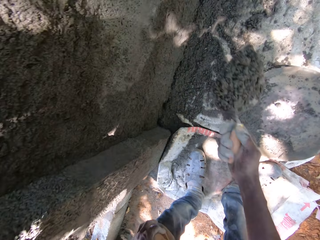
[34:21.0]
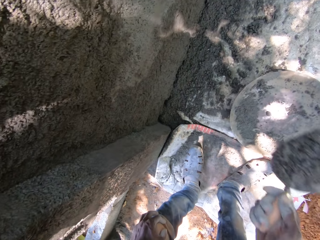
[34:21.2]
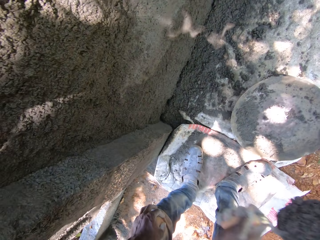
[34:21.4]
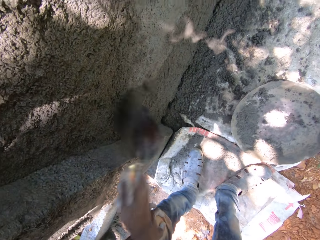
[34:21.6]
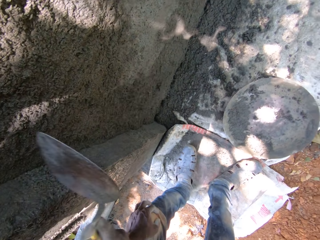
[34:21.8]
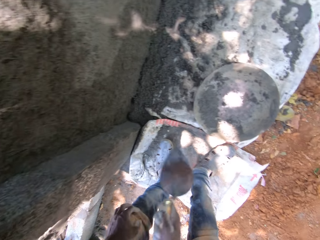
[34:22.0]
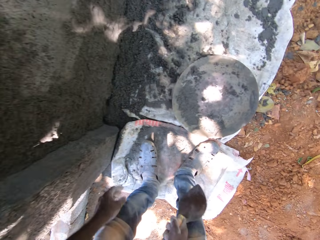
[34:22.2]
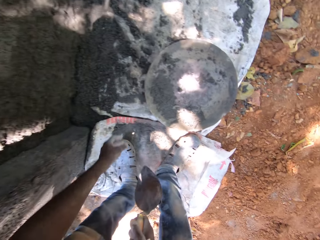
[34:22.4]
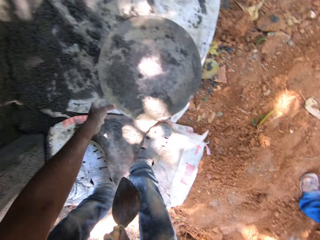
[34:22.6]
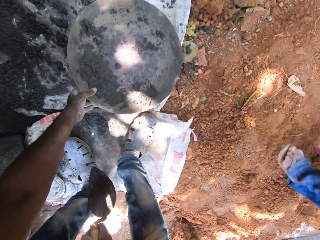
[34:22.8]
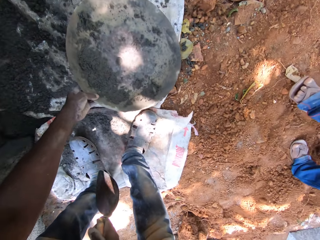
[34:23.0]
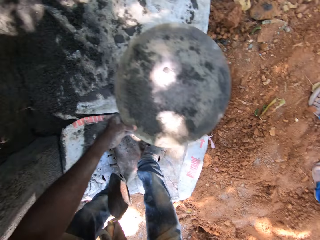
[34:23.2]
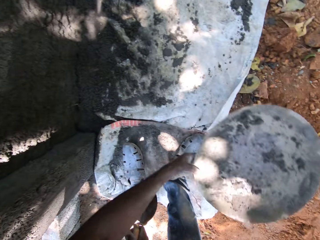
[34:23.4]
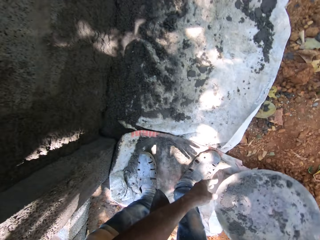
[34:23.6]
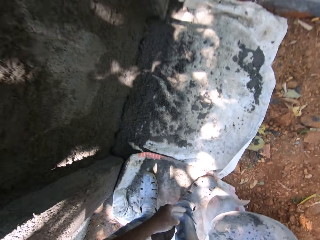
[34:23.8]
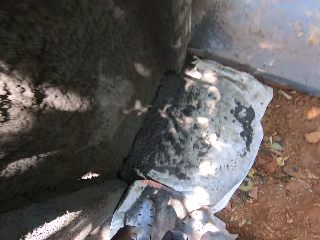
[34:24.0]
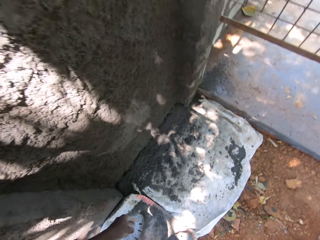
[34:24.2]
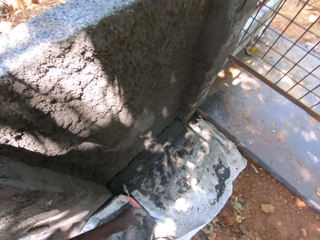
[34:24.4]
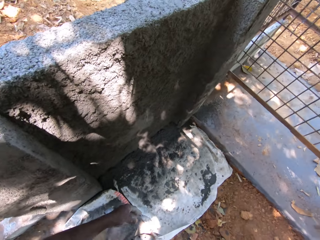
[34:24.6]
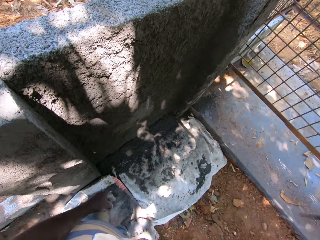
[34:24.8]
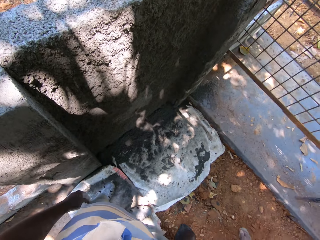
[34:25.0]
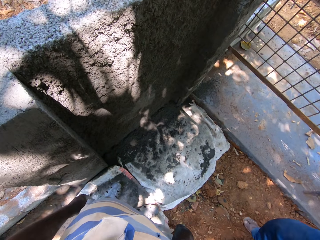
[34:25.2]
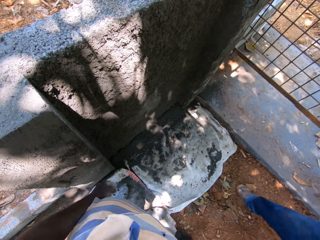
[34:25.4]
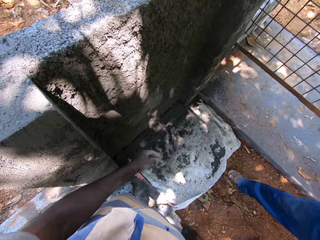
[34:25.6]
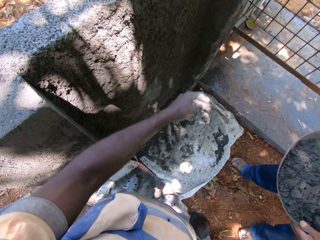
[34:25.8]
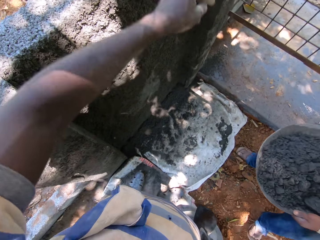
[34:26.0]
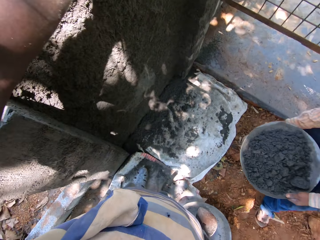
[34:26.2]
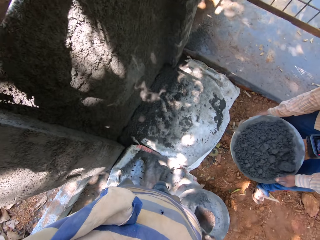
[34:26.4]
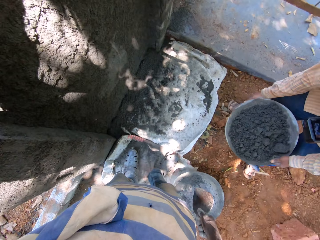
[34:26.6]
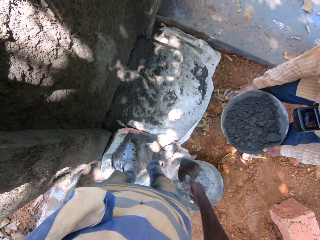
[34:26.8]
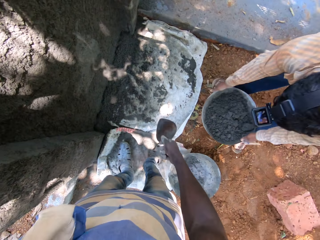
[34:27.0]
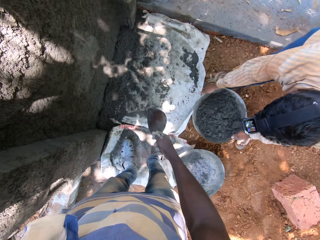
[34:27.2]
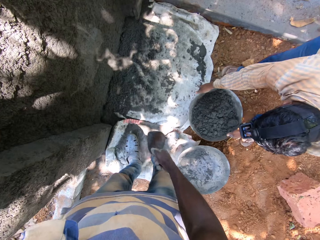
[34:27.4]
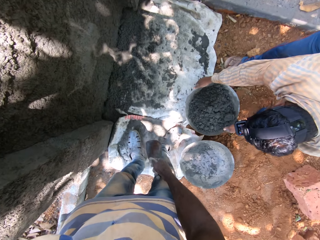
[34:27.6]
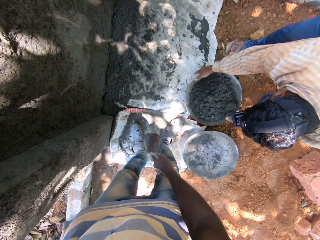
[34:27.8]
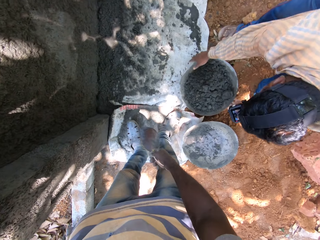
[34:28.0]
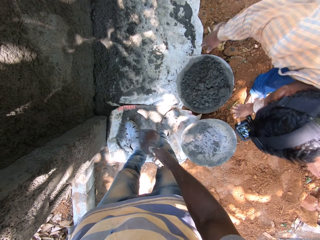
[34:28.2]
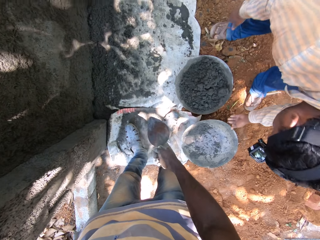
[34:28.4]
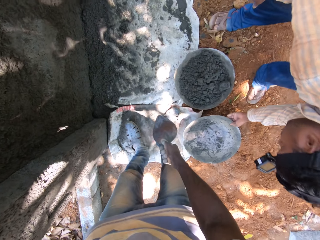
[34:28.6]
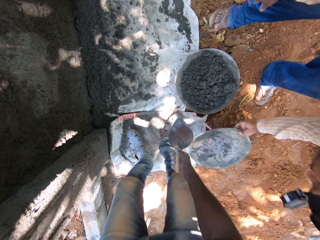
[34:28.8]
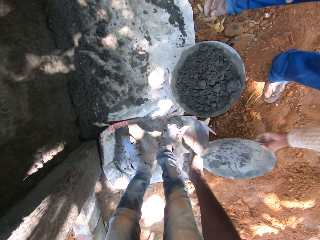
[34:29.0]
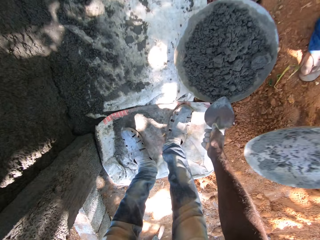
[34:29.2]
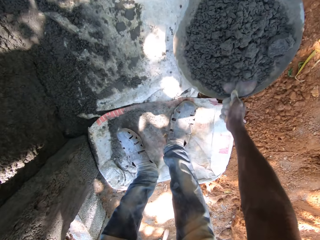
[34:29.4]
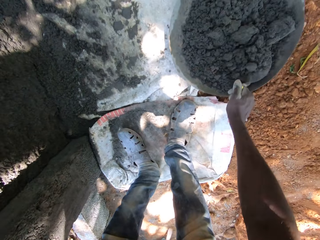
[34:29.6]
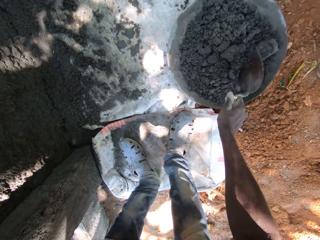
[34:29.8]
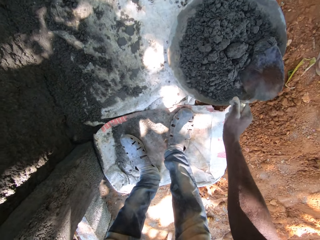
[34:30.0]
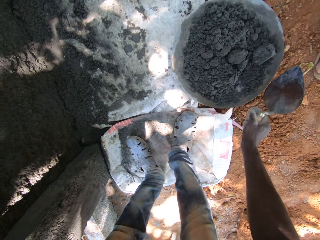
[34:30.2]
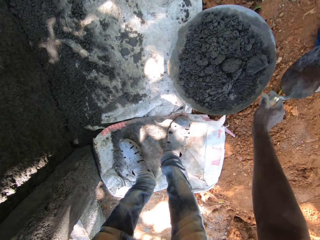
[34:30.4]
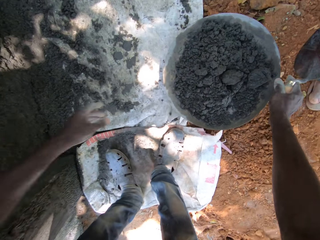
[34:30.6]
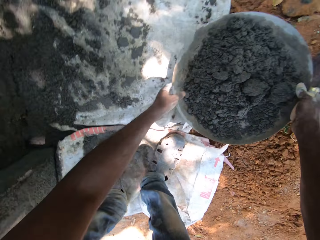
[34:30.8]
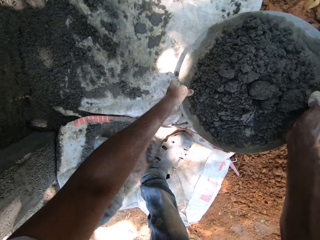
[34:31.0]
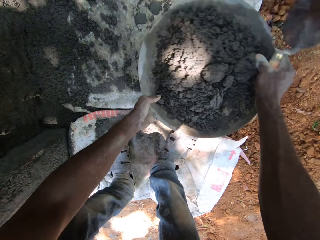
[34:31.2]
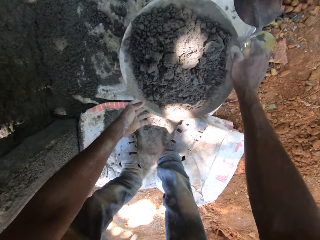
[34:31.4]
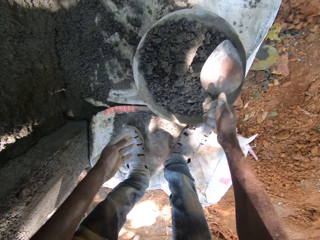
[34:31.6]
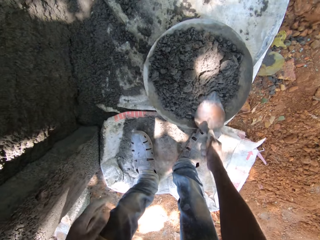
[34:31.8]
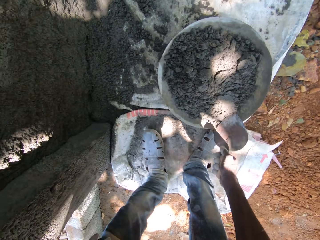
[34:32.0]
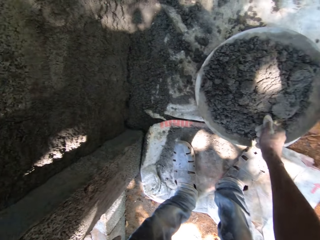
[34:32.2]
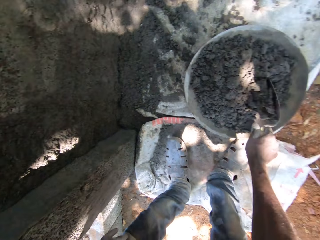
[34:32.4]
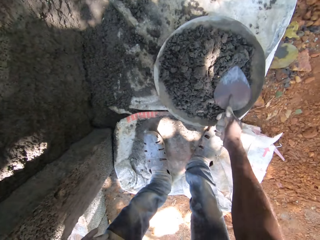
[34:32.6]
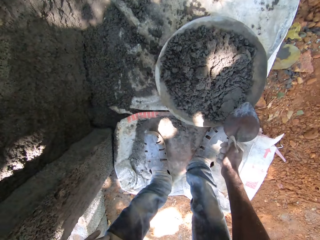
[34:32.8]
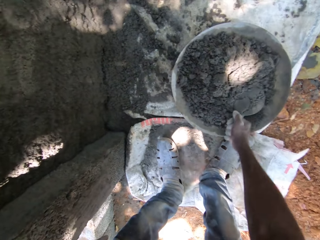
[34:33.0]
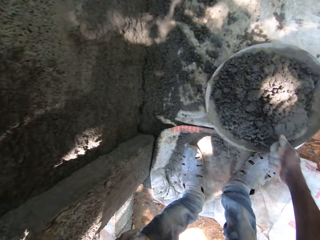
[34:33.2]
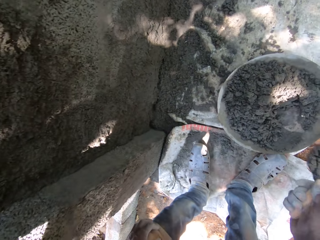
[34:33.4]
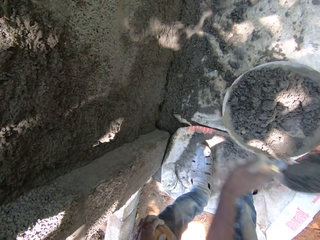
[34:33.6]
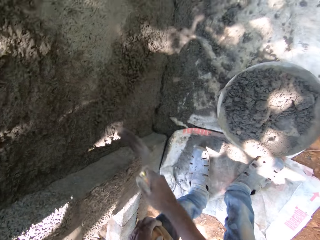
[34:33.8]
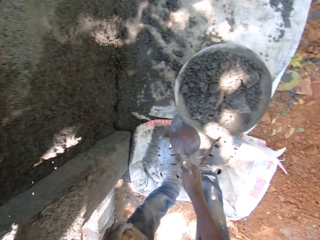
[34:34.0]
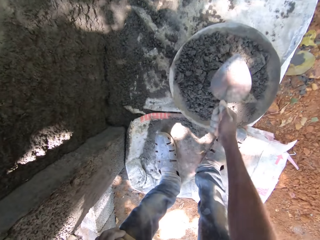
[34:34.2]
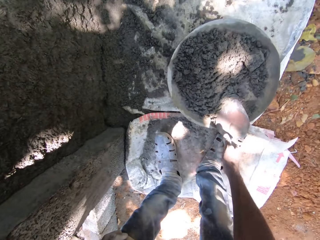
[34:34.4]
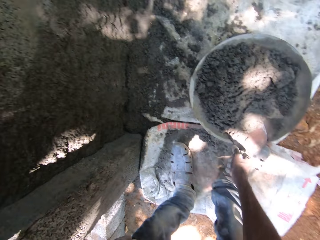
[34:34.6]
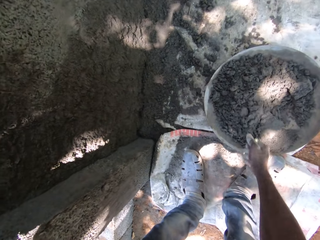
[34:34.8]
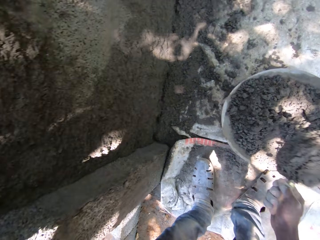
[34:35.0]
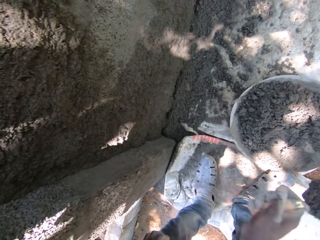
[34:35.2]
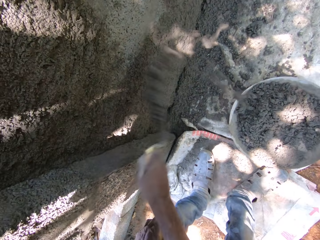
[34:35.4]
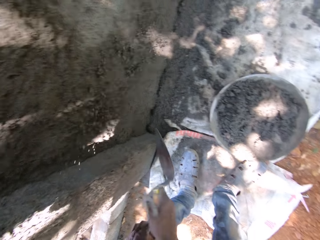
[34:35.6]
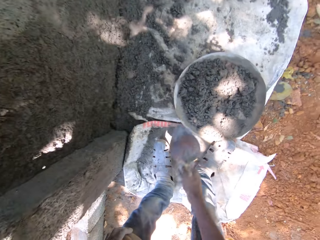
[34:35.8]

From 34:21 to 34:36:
The camera wearer puts the basin aside with his left hand. He stands. A man drops a tray of cement on the ground with both hands. The camera wearer puts his left hand on the wall. He holds the trowel with his right hand. He mixes the cement concrete with the trowel. He picks the tray of cement from the ground with both hands and drops the tray of cement on the ground with both hands. He plasters the wall with cement from the tray with the trowel in his right hand. He mixes the cement concrete with the trowel.

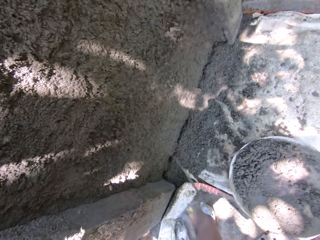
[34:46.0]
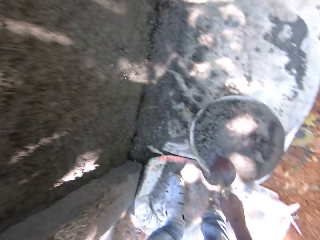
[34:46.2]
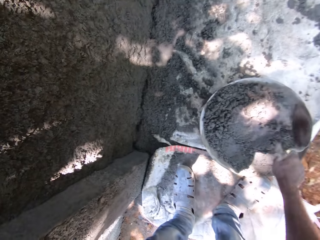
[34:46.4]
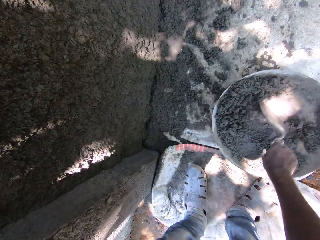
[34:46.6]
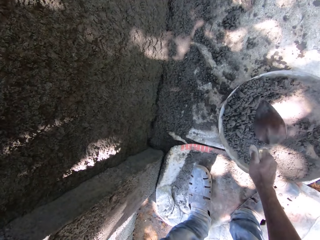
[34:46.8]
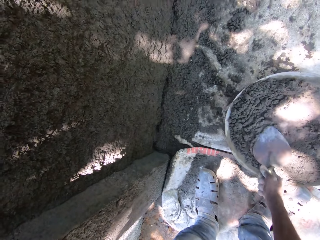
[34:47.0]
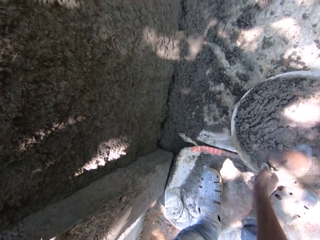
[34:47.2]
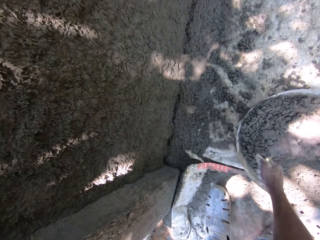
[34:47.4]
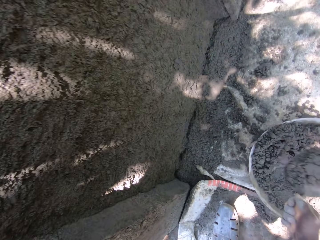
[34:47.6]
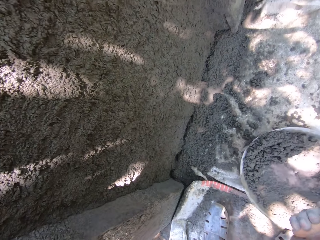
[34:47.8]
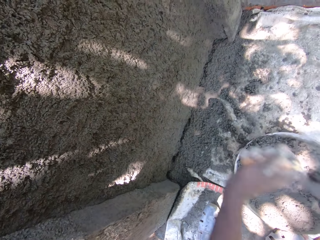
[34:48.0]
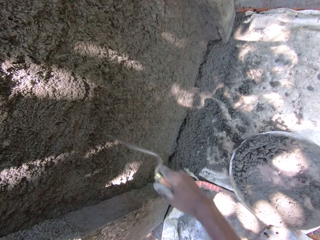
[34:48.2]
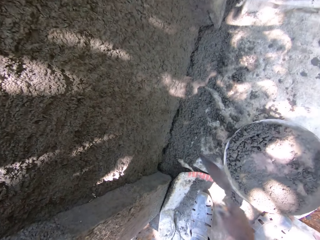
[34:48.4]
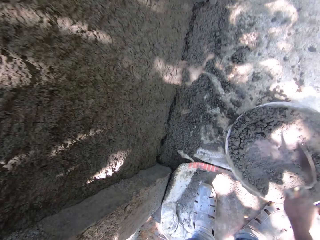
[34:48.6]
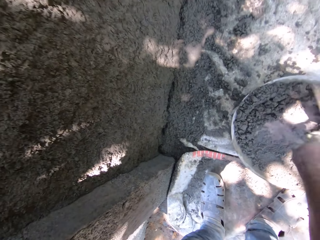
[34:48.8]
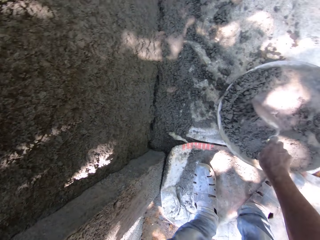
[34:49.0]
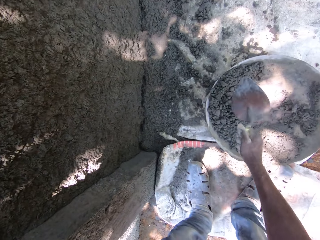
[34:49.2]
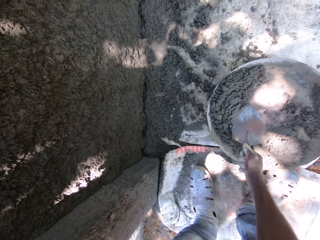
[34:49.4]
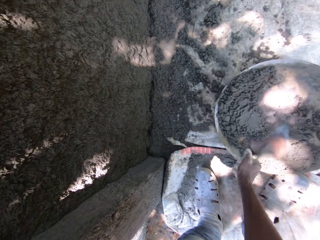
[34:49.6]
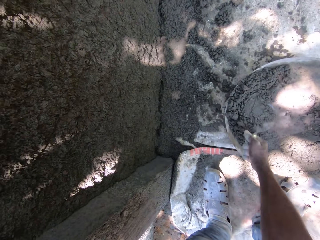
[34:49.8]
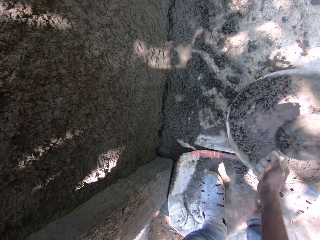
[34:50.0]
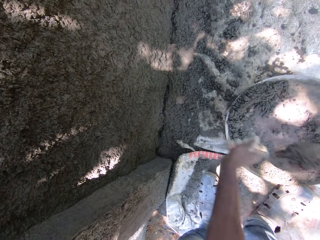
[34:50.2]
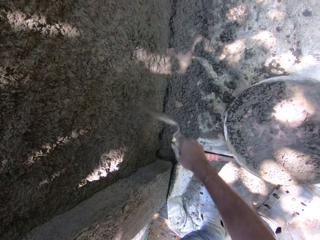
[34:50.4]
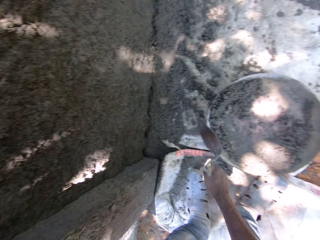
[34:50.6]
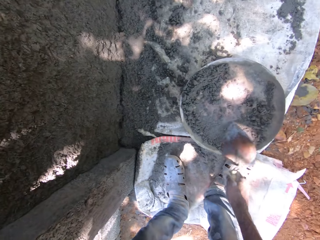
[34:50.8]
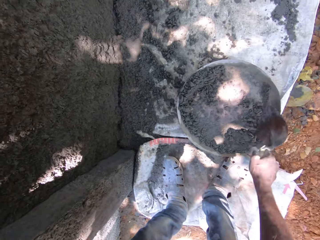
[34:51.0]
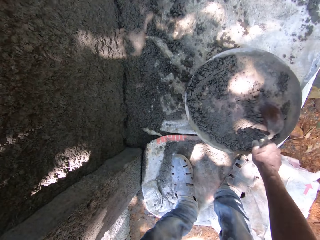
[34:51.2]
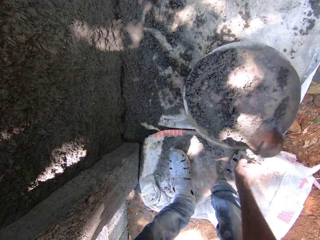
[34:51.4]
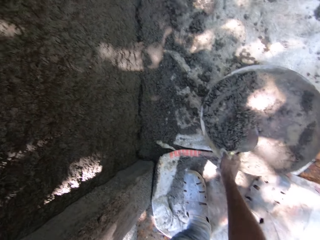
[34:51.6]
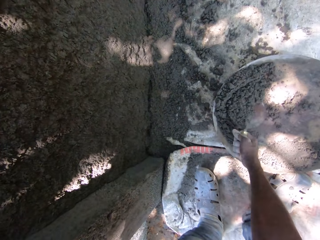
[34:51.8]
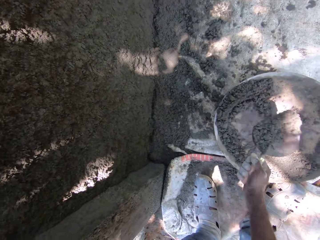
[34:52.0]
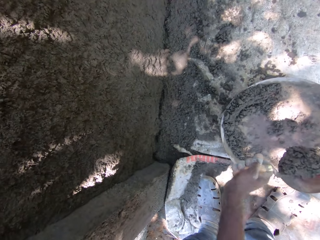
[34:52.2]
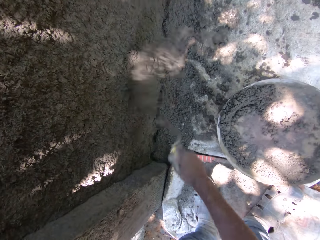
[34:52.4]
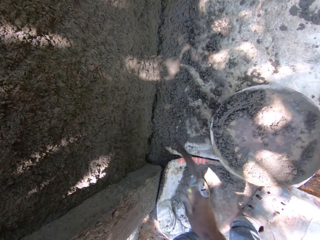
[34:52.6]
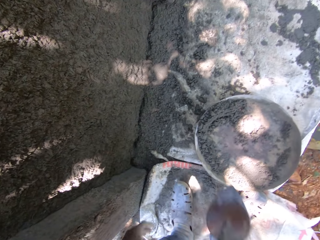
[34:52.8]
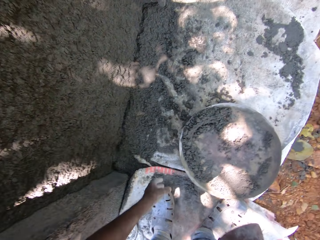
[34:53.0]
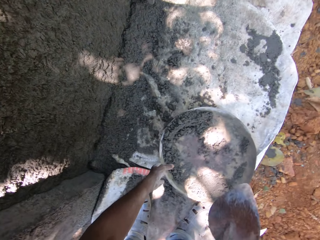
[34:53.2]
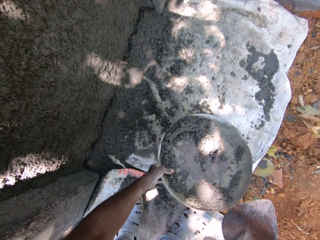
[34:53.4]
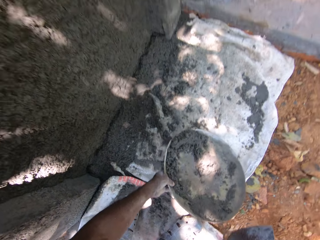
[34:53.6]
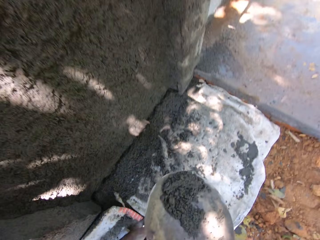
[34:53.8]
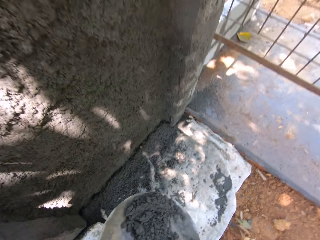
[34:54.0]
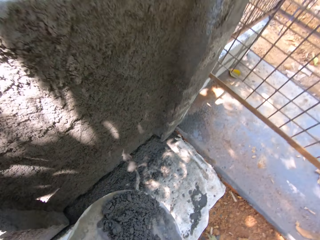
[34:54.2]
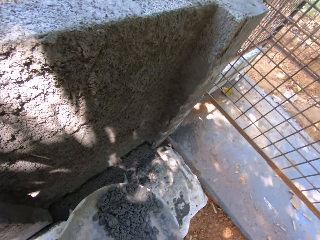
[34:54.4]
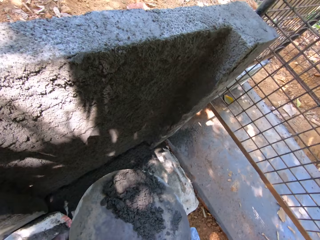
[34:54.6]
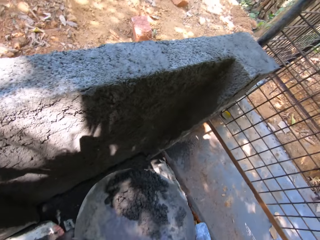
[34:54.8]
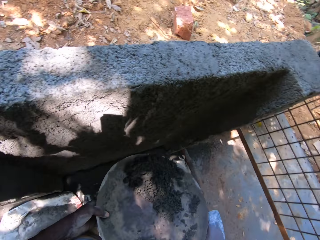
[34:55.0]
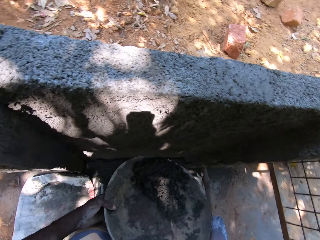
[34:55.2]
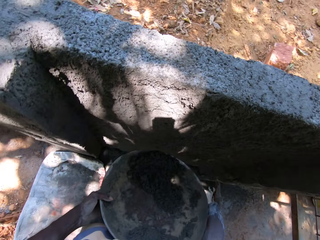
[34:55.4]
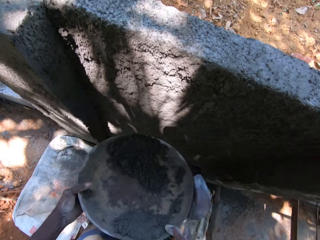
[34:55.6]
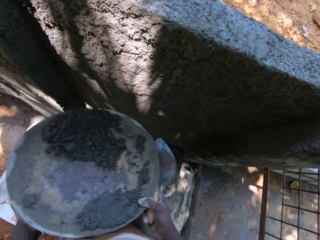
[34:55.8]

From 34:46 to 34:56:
The camera wearer picks the basin of concrete with both hands.
